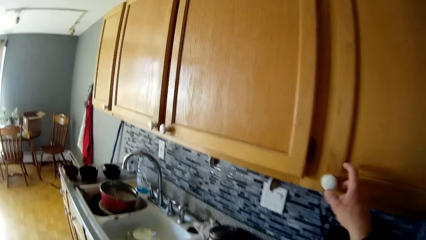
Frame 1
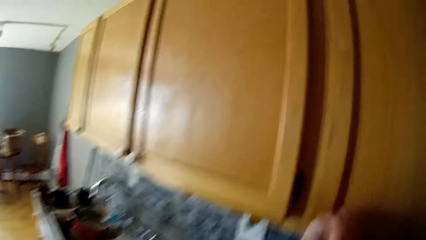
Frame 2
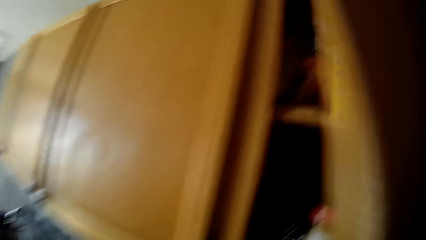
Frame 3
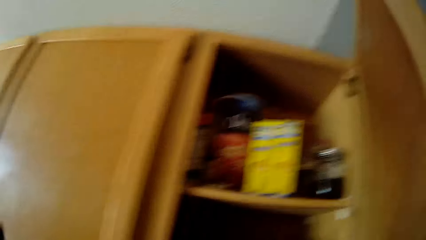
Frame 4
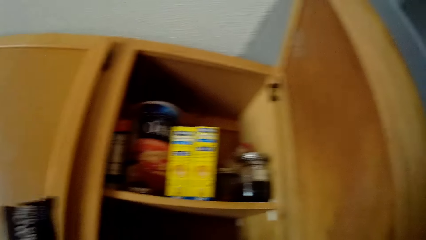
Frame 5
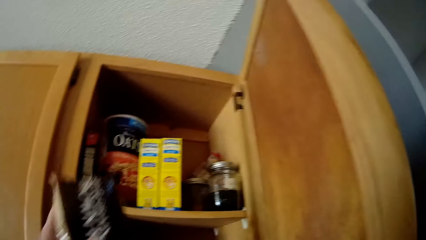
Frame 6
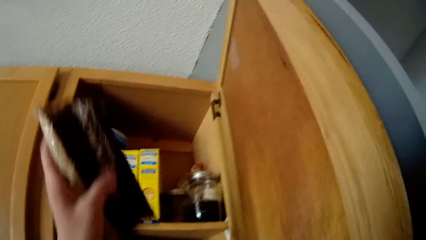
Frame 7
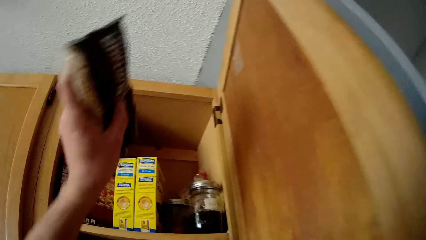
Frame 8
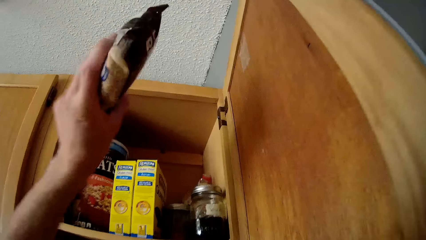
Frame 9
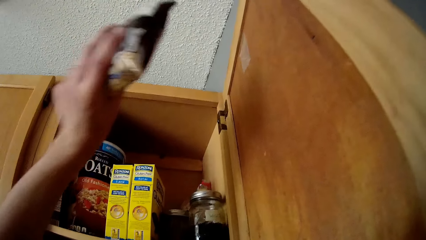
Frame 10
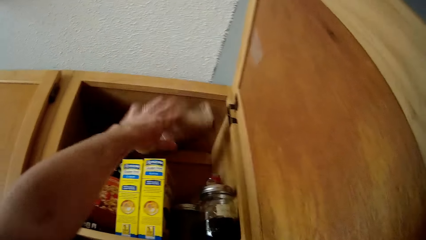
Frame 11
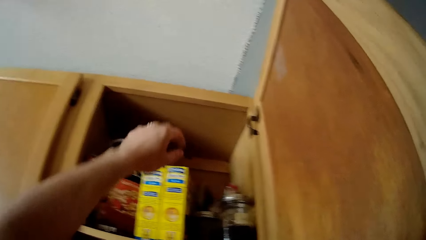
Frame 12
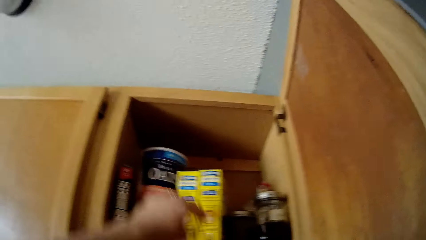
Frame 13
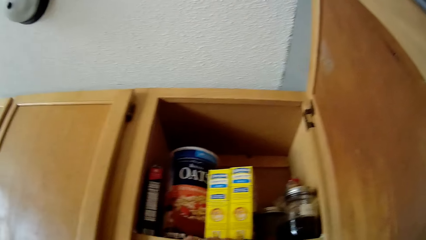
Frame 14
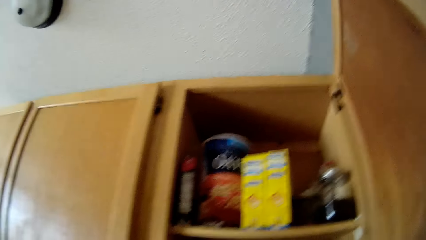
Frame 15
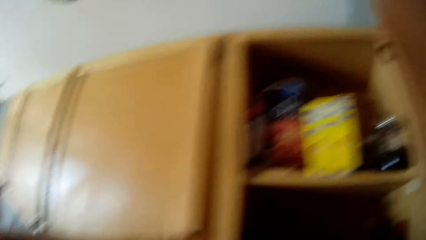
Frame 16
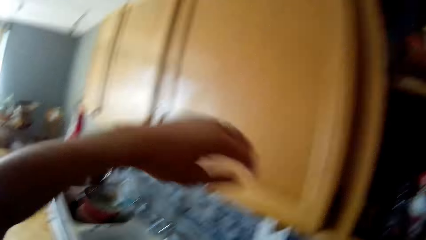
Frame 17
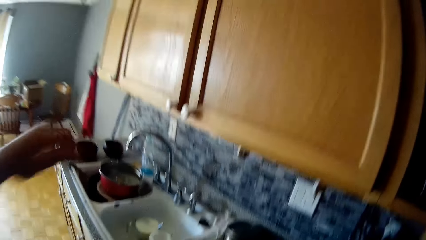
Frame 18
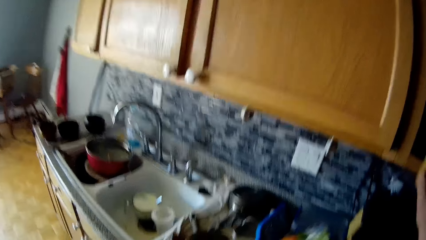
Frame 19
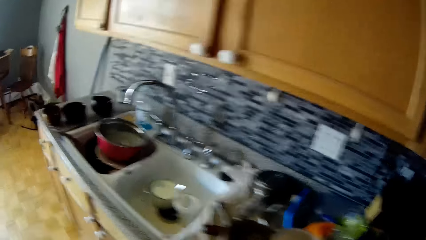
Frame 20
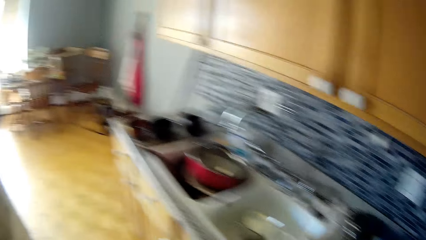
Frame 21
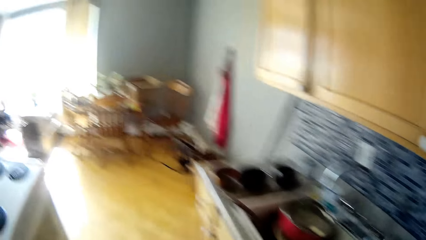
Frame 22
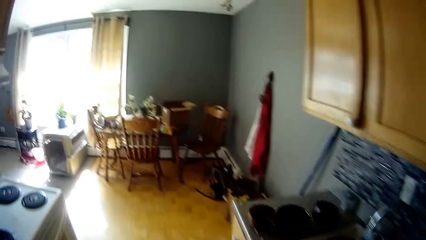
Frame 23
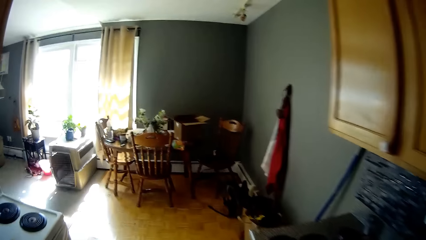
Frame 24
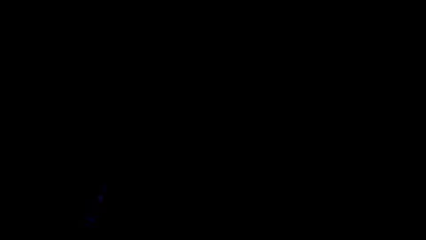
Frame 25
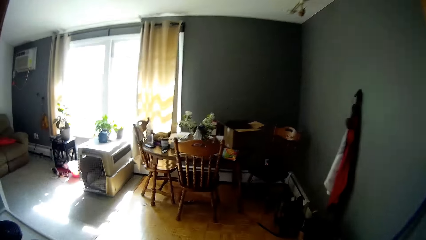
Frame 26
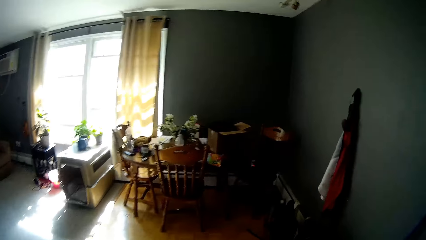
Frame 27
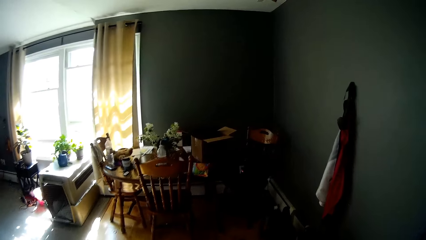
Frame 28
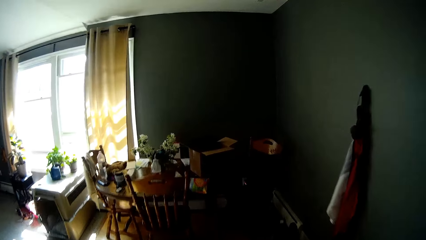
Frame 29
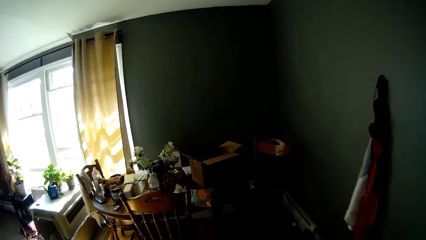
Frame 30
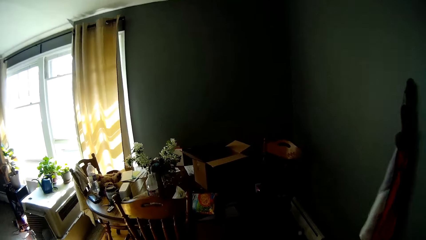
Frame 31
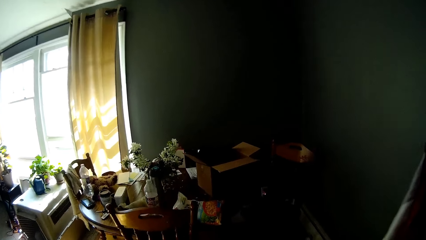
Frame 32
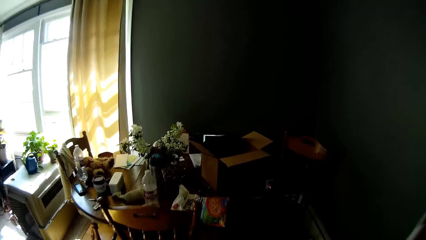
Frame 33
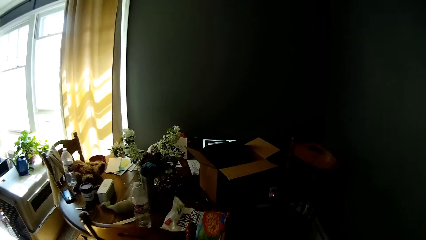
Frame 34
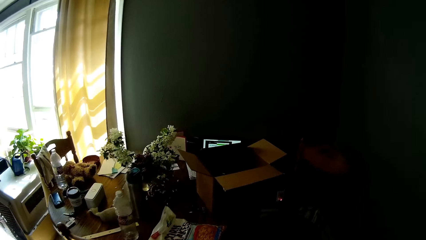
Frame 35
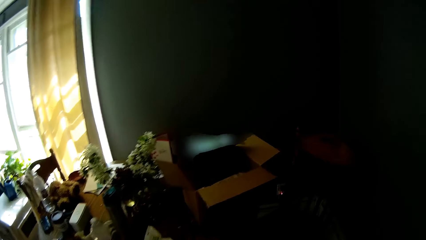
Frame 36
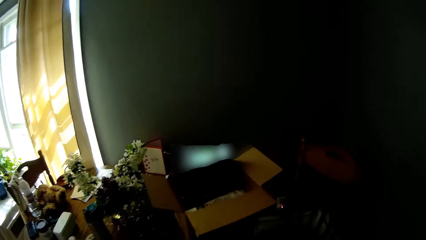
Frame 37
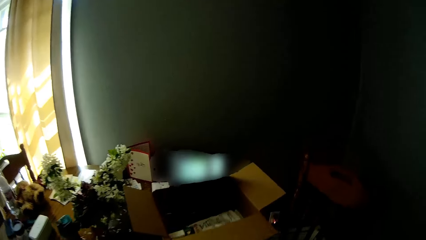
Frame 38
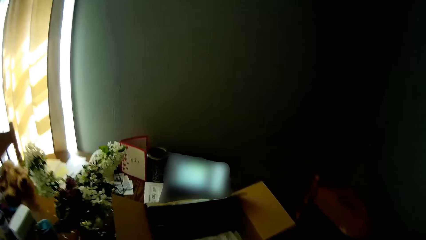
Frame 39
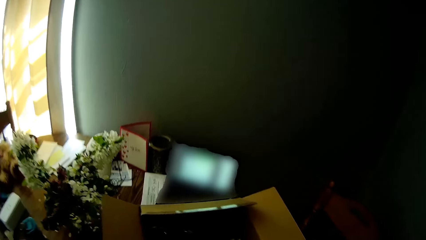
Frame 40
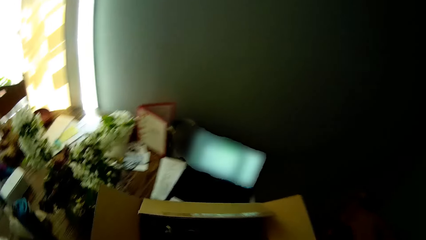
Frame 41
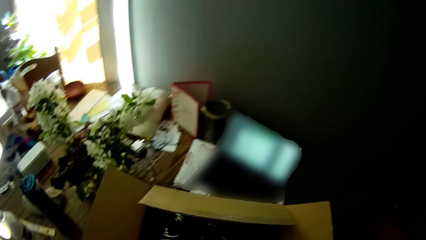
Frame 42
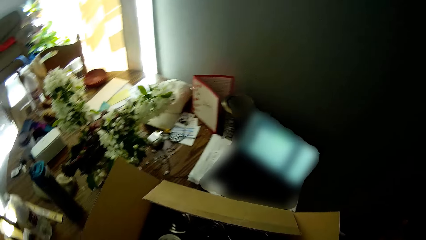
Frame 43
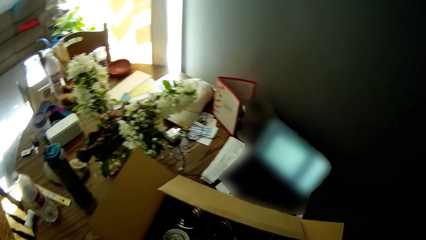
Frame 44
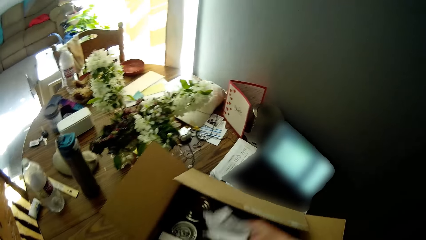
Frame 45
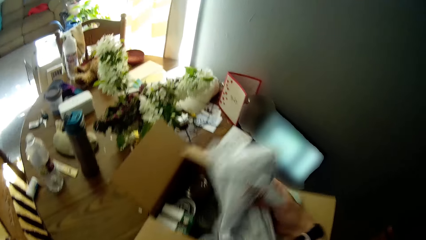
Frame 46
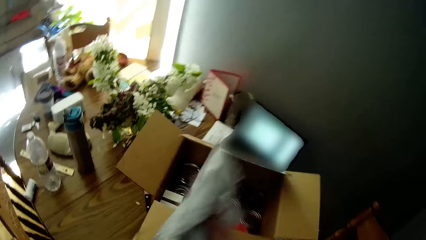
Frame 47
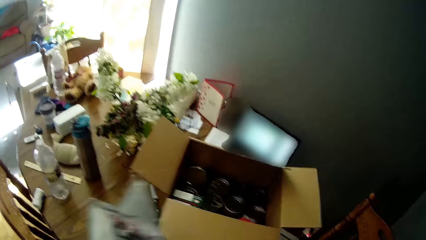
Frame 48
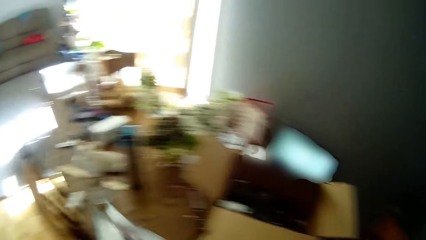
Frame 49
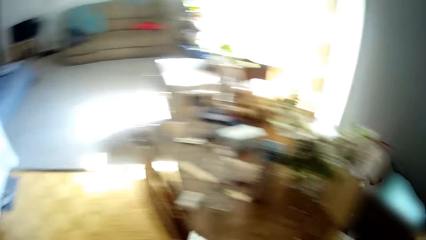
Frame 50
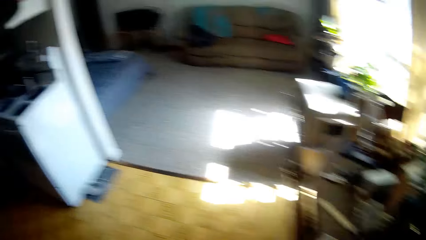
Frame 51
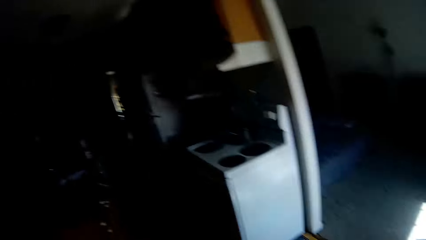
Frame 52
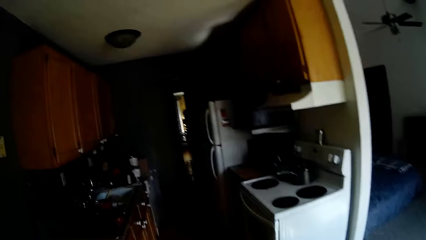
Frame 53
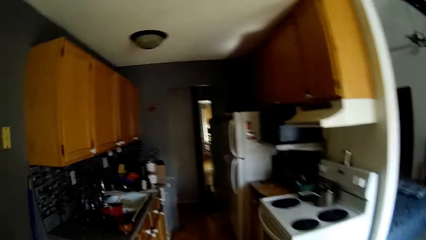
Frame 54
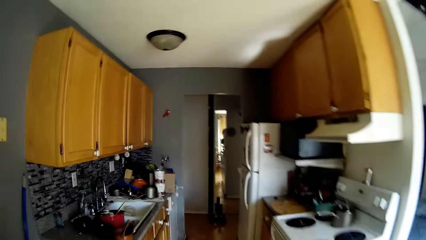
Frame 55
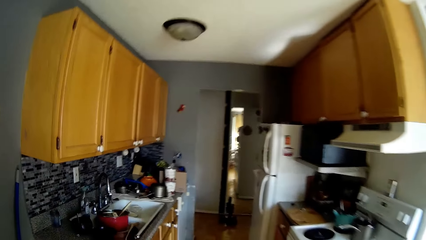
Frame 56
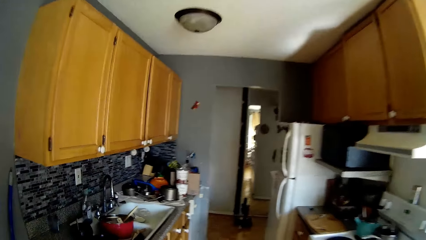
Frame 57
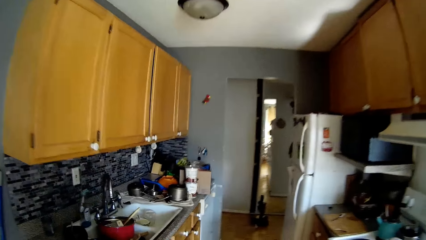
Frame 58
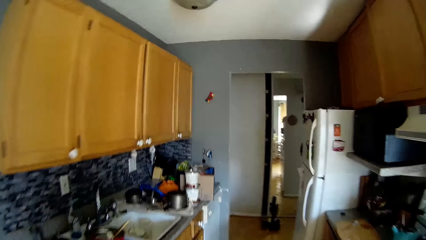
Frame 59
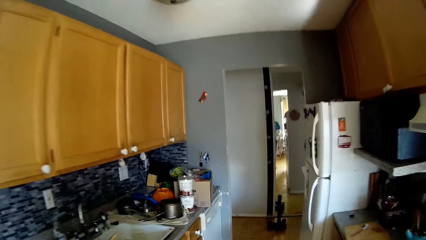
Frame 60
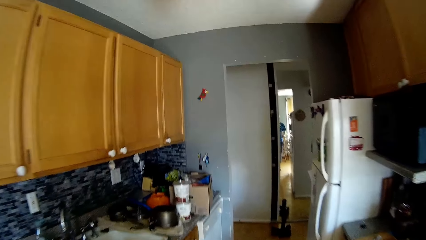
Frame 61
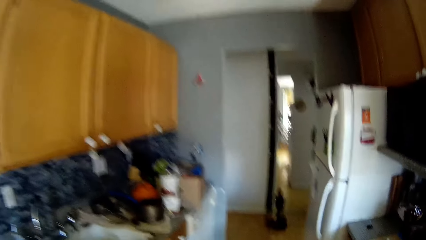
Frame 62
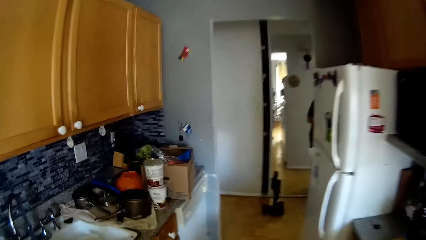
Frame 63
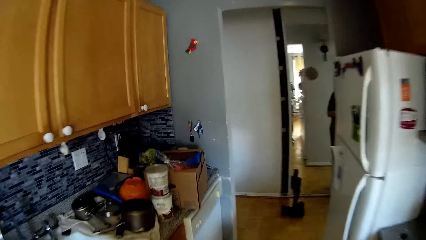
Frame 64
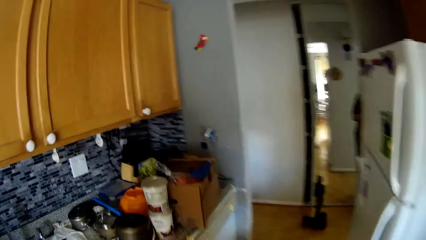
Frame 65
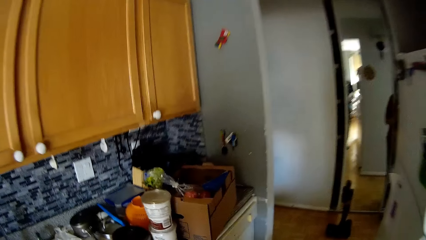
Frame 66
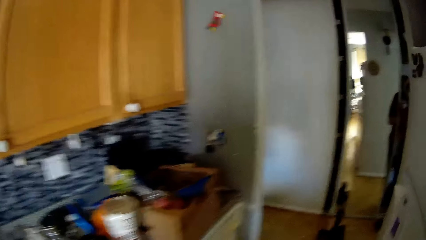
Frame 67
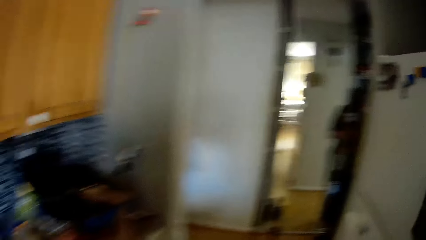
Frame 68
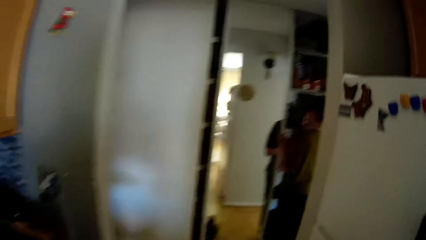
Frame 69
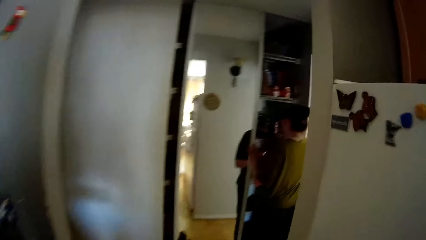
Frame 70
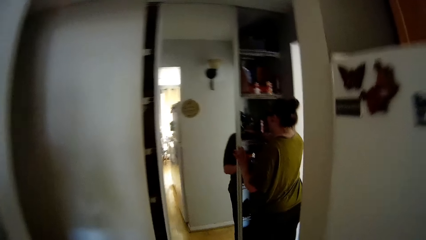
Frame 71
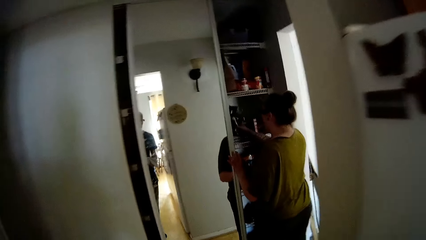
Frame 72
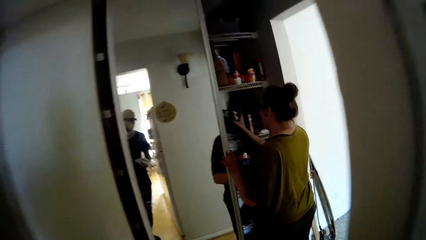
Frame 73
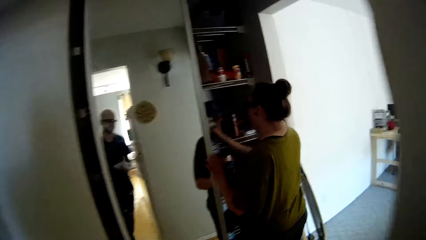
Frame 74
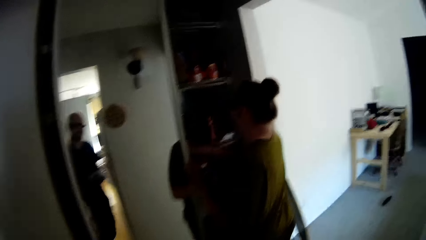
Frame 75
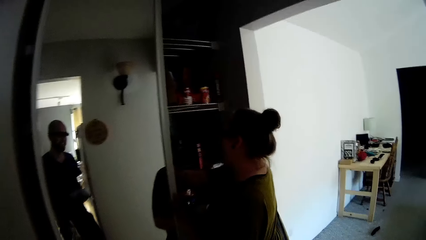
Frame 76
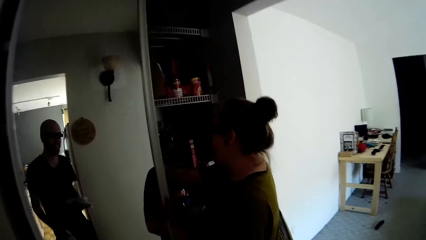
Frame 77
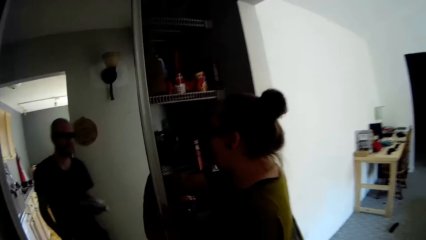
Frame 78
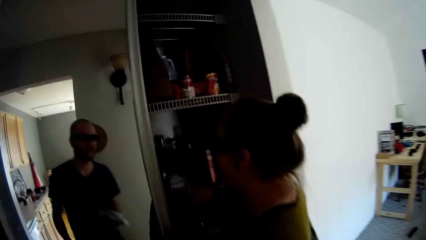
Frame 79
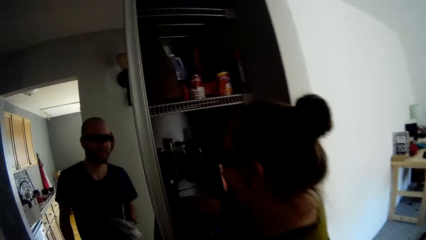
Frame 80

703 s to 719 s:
The camera wearer opens the kitchen cabinet with his right hand. He throws pasta in his left hand into the kitchen cabinet. He closes the closet. He walks into the dining room, to the table. He picks out a sachet of cornflakes from the carton on the dining table with his right hand. He converses with a woman. He walks into the kitchen, to the pantry.
